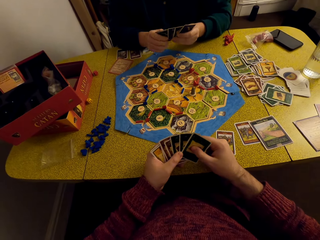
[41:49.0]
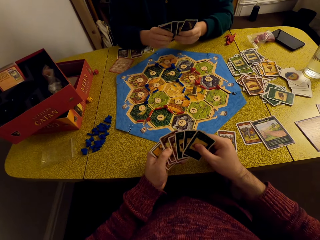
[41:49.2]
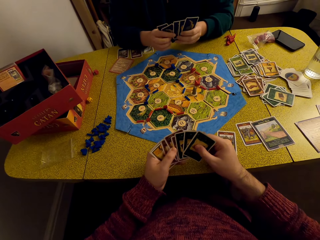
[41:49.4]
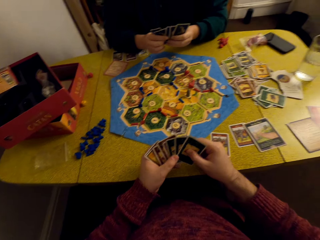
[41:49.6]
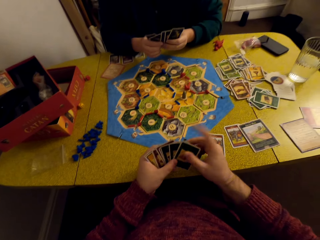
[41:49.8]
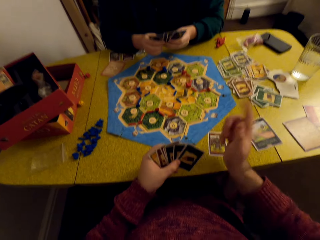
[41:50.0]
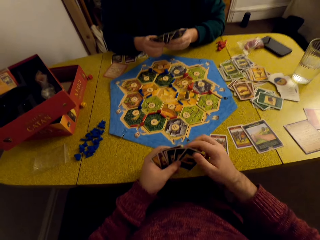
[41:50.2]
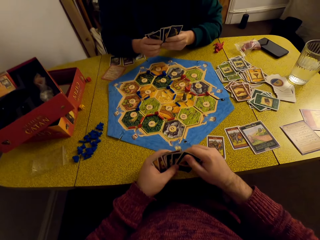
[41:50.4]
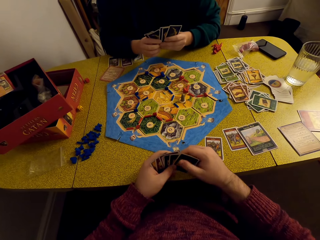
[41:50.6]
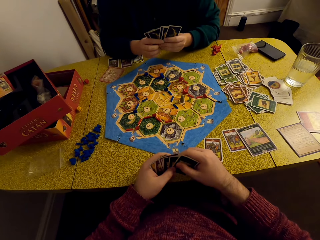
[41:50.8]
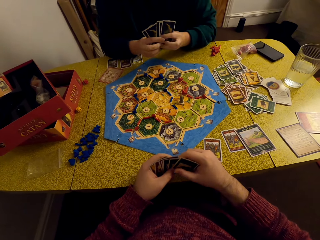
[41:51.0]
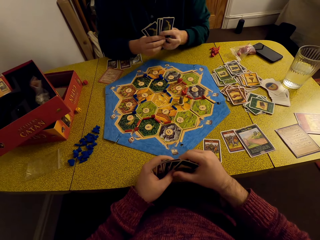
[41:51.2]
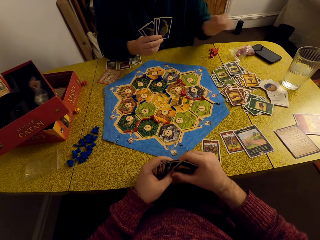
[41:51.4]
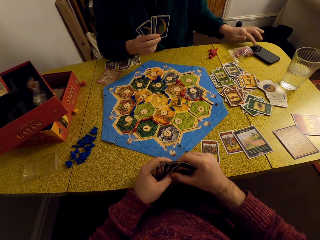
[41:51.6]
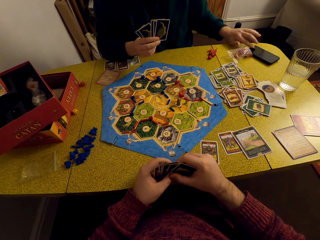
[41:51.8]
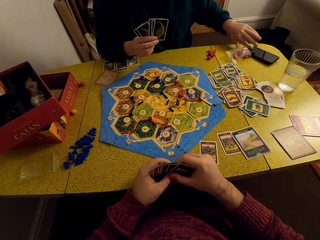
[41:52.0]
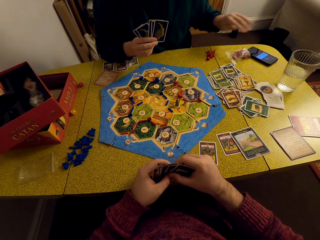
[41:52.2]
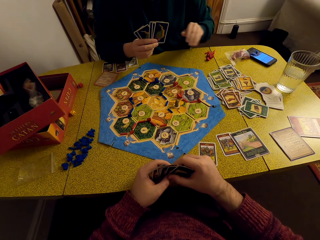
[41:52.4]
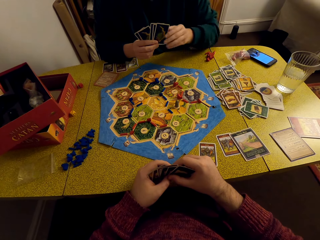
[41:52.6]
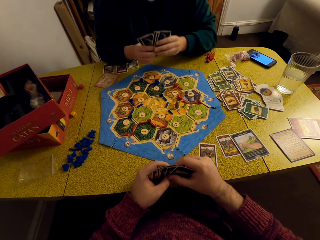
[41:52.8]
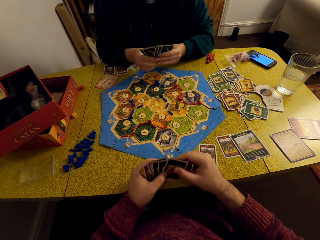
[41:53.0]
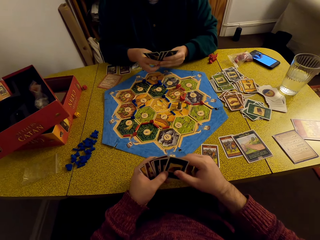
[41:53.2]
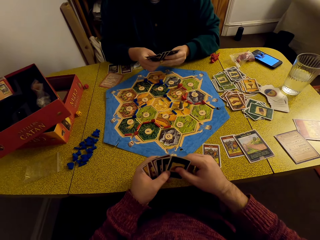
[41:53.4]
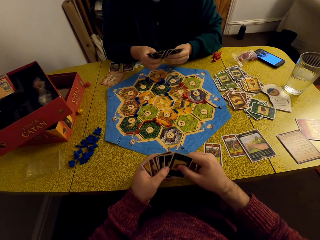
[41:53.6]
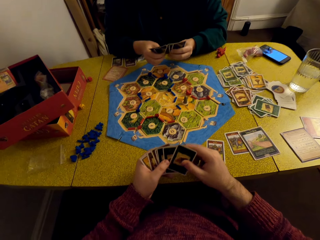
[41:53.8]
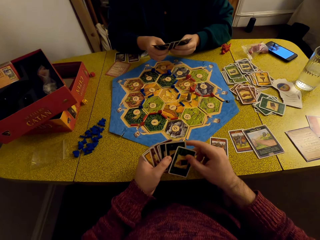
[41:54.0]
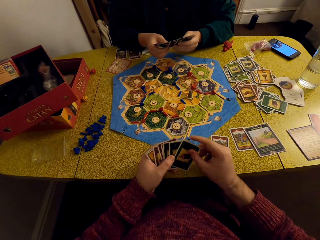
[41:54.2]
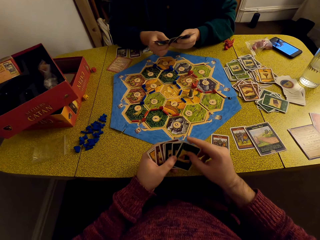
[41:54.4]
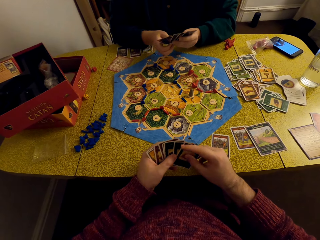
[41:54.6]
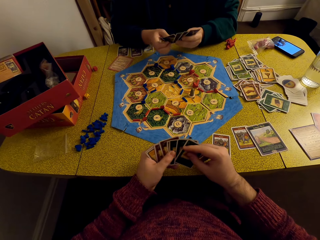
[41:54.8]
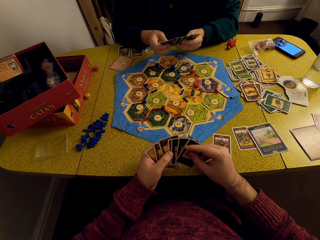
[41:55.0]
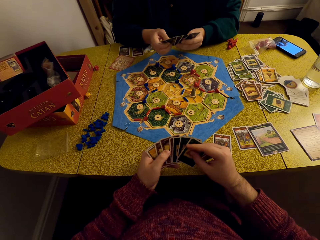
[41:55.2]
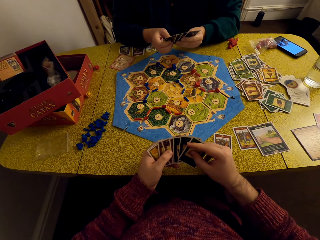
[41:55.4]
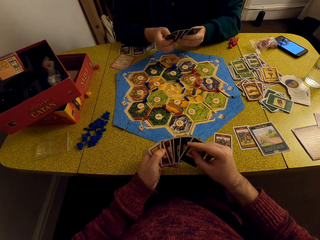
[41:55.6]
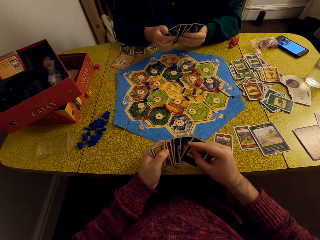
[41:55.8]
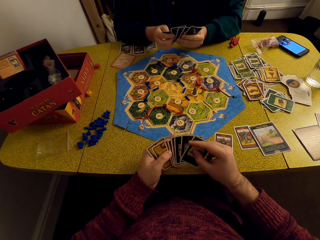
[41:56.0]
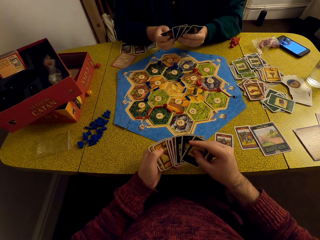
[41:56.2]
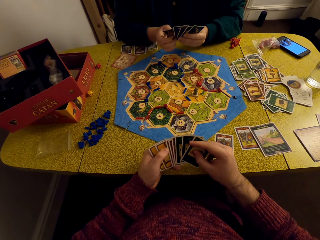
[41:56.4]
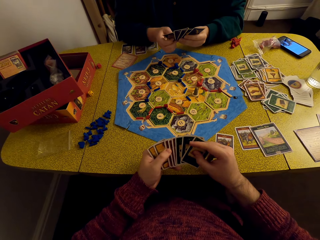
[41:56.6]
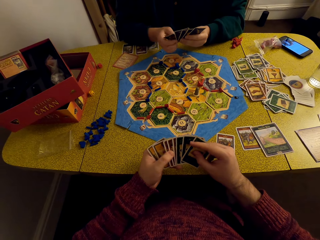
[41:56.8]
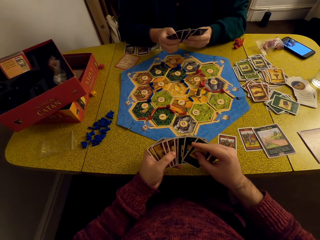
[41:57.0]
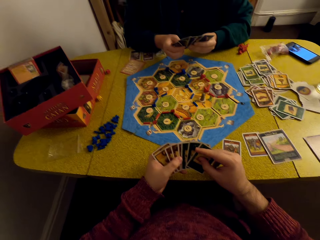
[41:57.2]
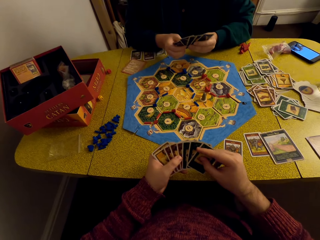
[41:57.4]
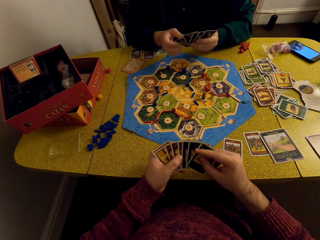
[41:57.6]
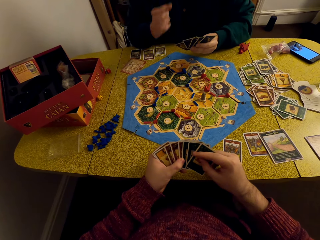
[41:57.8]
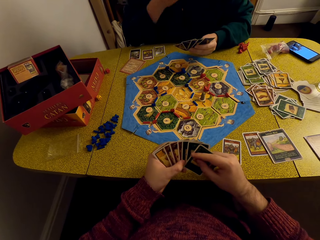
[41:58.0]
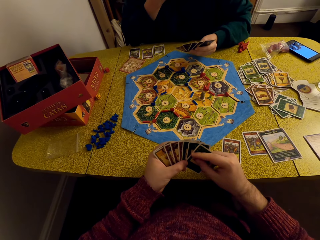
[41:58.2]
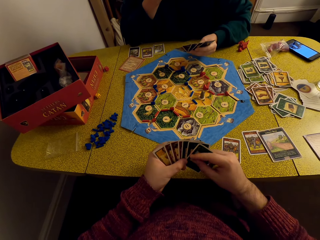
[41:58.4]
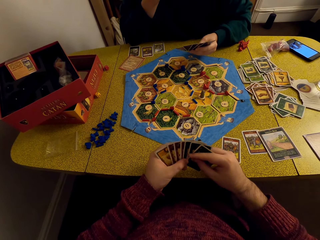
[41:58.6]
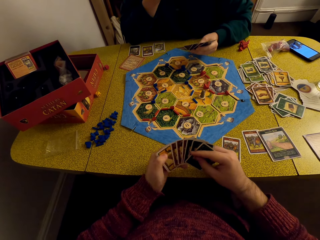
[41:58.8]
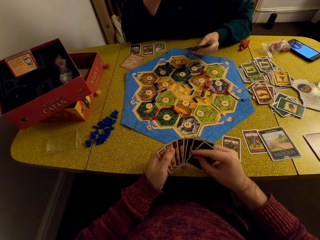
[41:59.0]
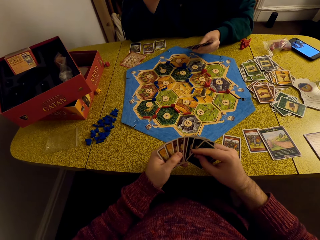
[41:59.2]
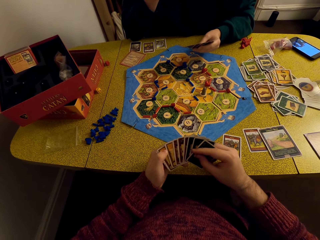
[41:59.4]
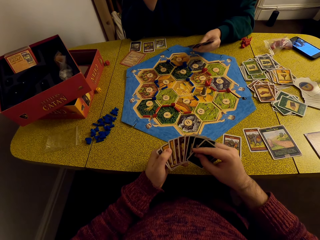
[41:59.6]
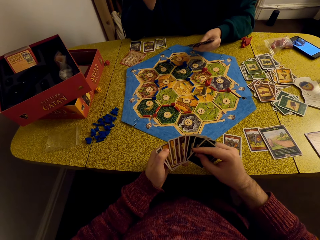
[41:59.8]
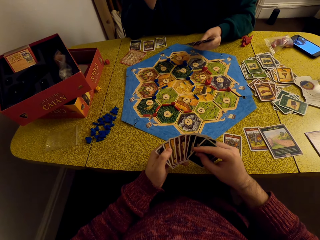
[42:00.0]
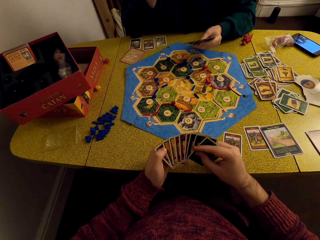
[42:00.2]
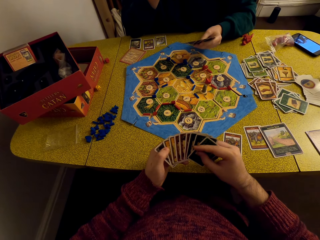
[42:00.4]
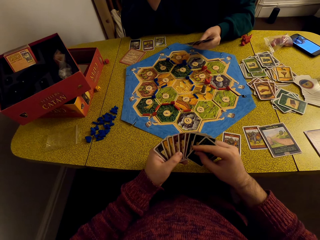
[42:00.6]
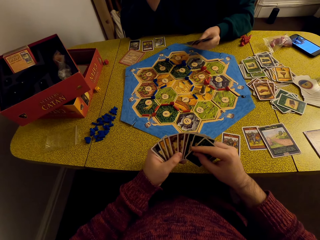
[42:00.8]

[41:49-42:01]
A woman clicks on the phone. She holds the phone. The camera wearer converses with the woman. They arrange the cards.

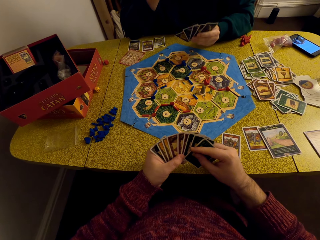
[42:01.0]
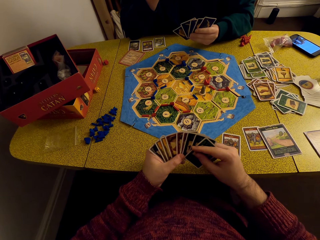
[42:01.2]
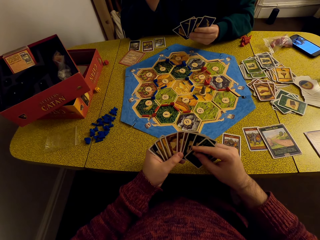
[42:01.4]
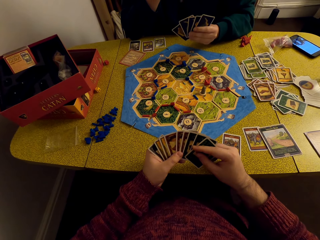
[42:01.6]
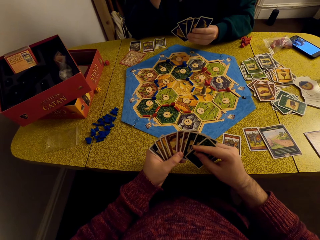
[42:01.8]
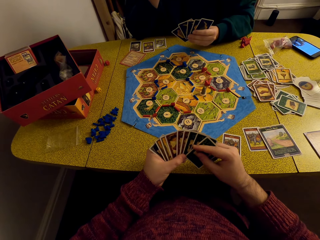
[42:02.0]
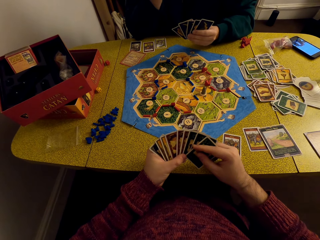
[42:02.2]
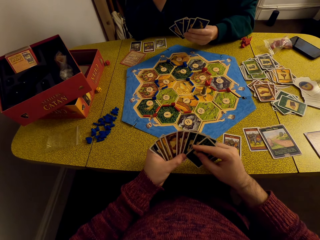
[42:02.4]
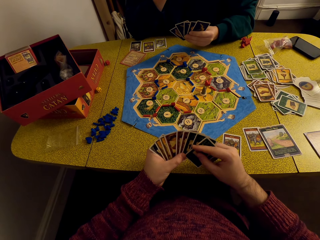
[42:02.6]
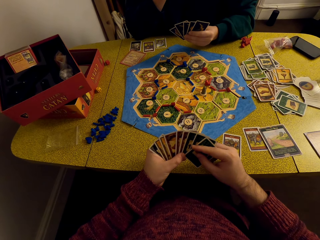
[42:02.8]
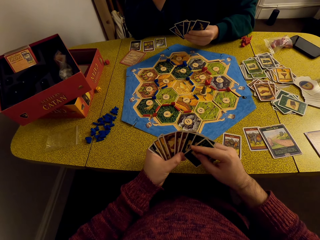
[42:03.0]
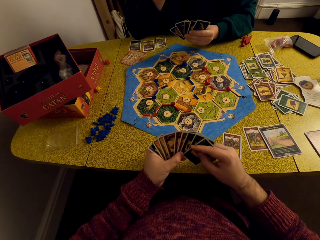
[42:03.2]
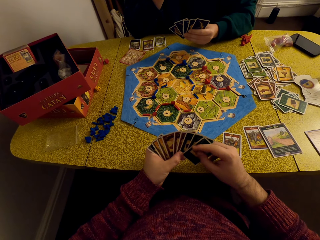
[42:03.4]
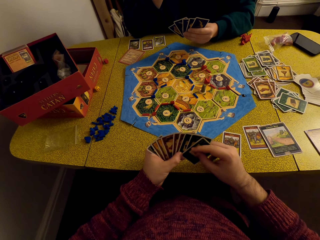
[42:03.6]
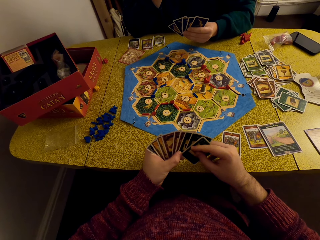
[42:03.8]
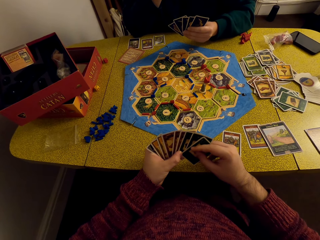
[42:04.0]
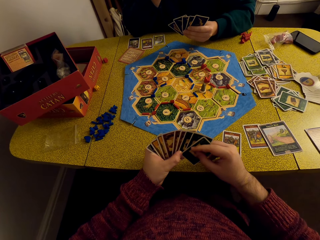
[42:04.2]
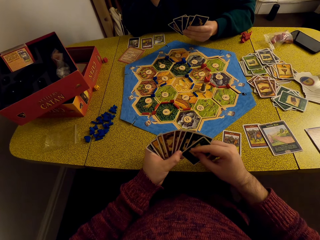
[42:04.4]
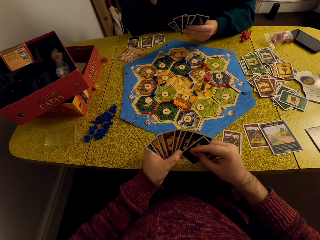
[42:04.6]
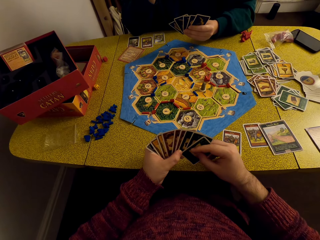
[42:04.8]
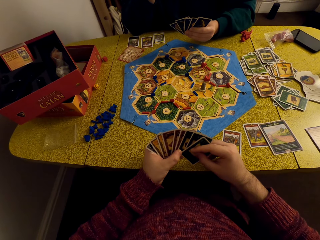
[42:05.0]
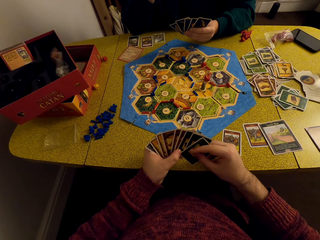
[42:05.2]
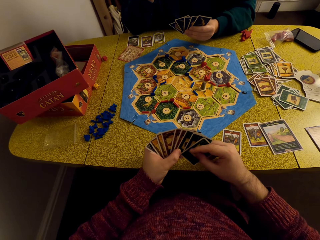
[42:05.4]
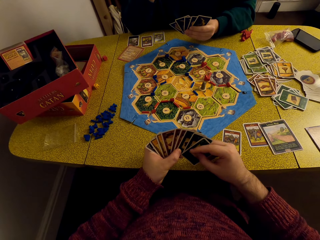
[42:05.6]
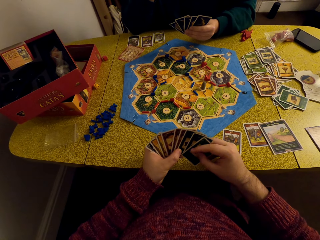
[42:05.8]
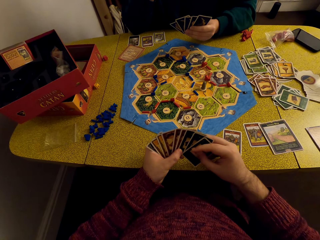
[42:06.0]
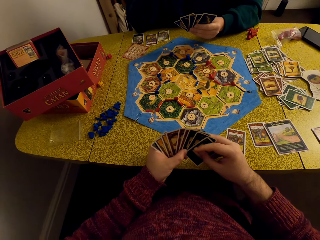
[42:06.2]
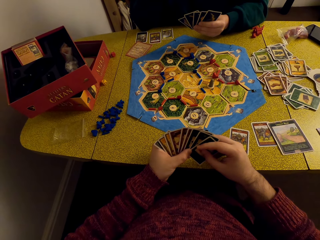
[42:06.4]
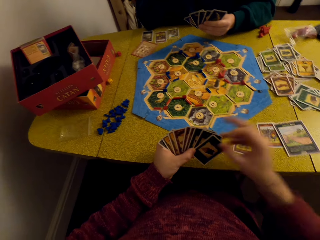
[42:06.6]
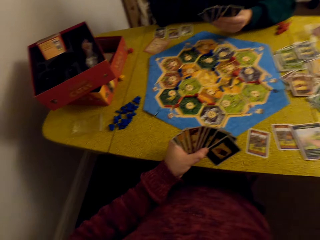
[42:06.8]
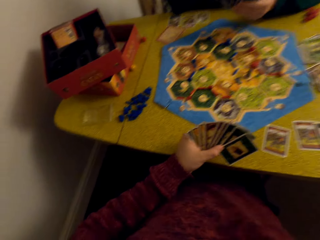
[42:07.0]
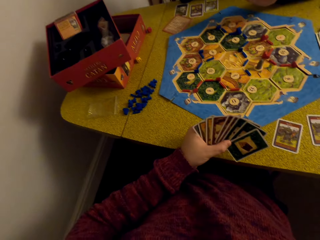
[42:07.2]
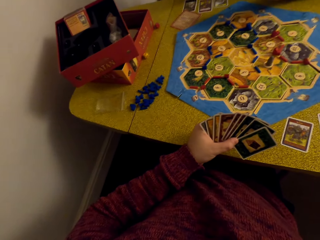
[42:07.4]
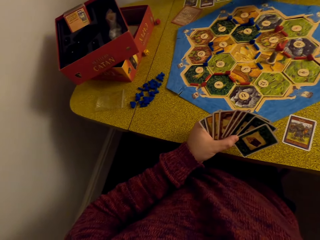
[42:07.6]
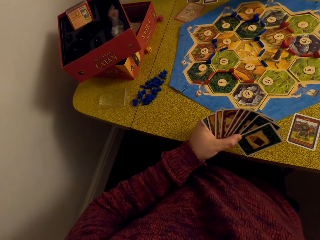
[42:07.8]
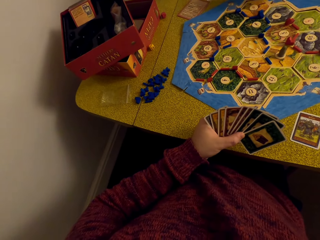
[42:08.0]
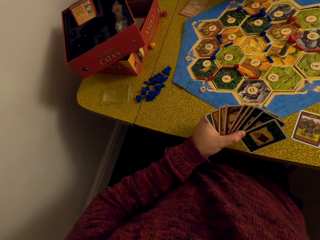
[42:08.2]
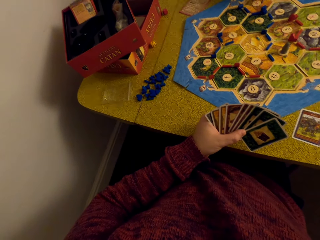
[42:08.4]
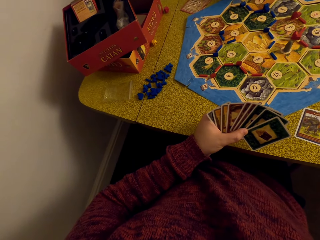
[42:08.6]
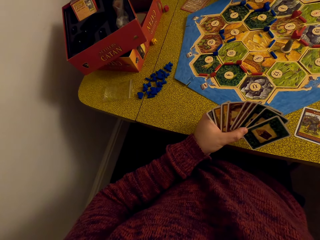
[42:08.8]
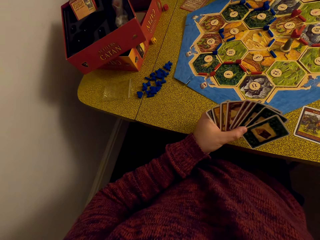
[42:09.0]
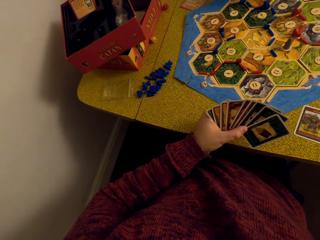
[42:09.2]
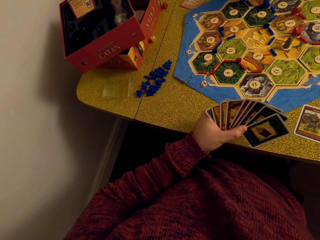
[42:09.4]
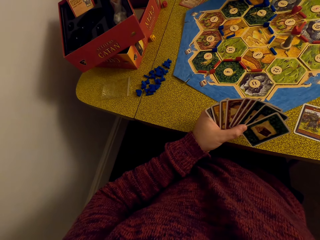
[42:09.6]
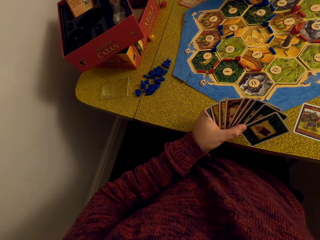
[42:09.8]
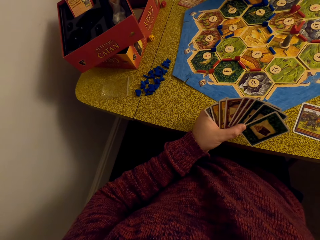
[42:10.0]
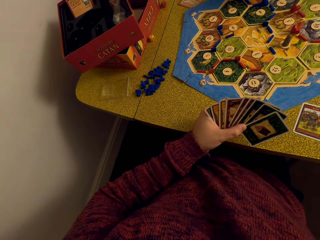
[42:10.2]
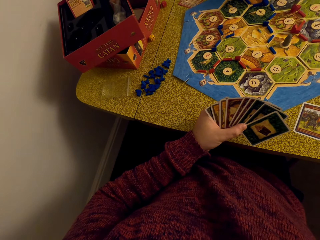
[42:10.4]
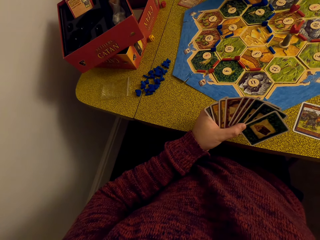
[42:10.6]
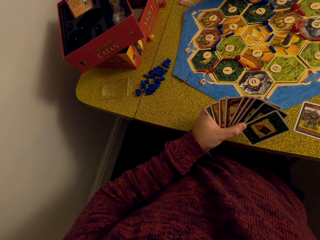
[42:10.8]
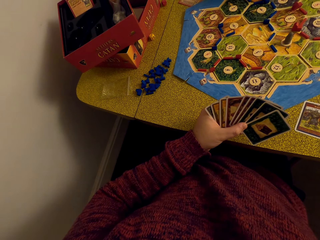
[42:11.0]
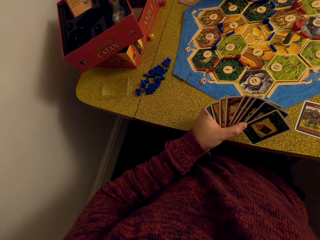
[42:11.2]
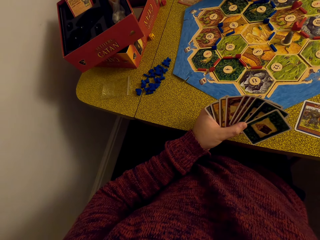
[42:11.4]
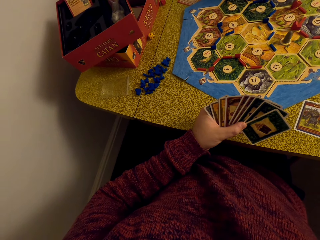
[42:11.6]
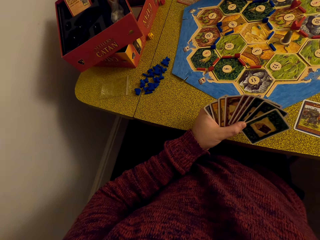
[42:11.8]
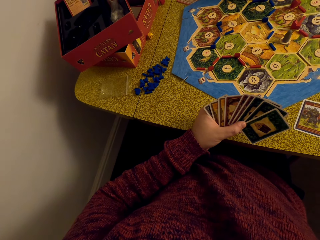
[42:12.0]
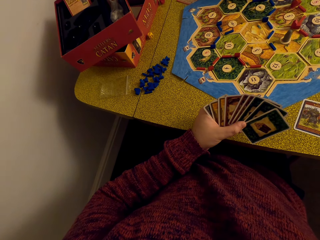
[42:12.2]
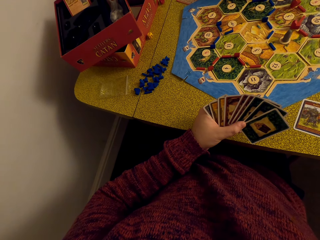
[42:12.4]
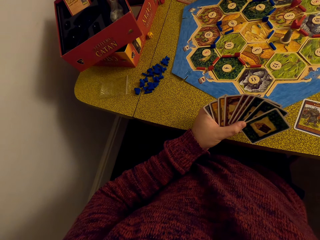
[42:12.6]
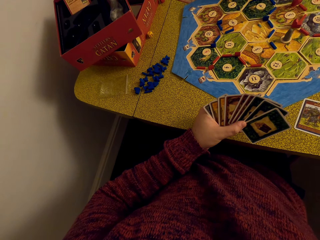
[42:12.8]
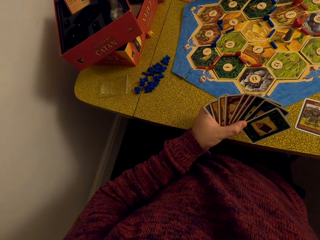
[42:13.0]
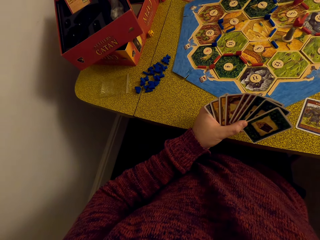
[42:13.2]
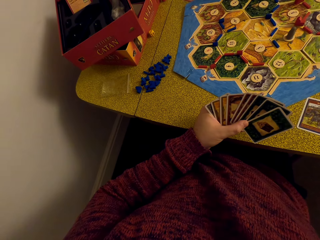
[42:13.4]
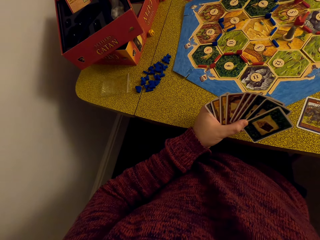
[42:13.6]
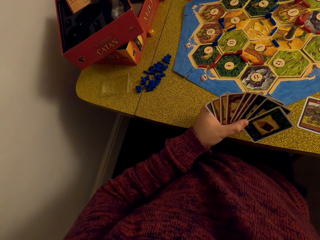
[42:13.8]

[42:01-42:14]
The camera wearer stretches his hand. He converses with a woman.
